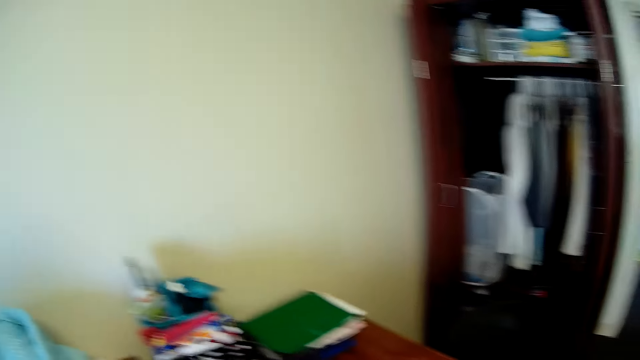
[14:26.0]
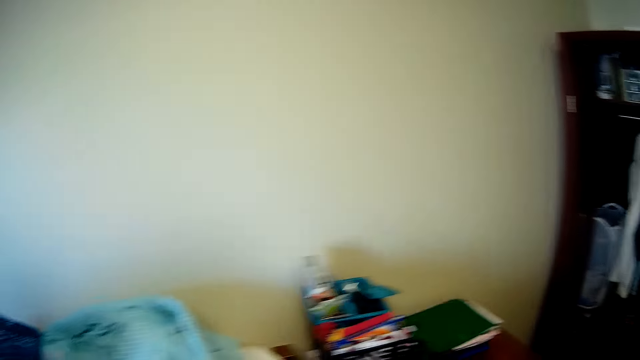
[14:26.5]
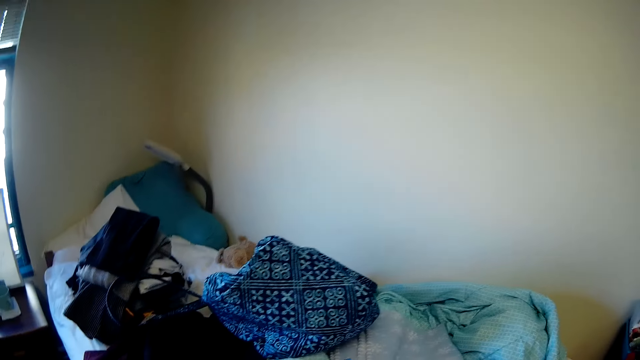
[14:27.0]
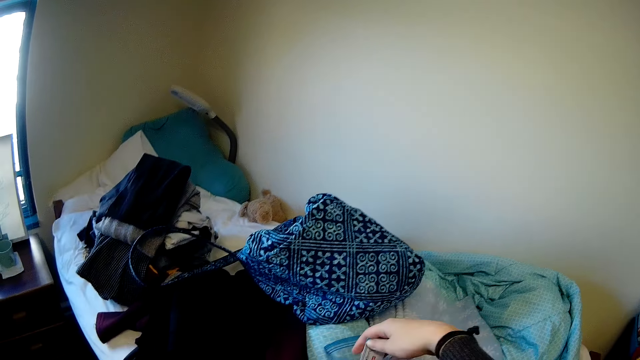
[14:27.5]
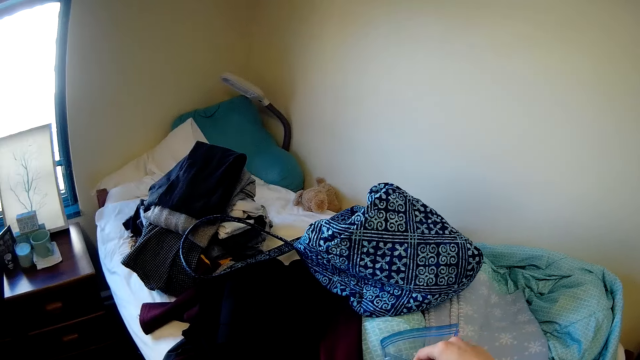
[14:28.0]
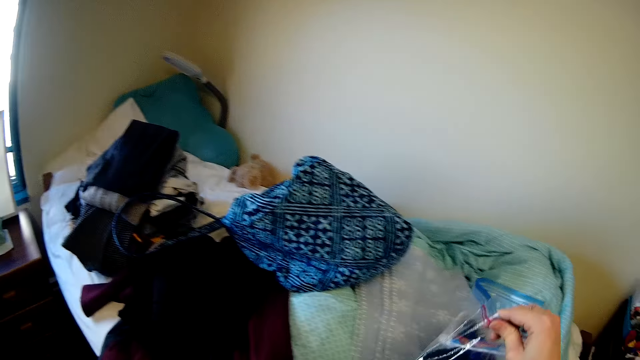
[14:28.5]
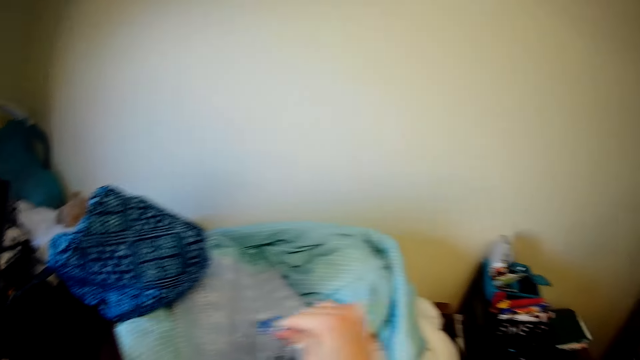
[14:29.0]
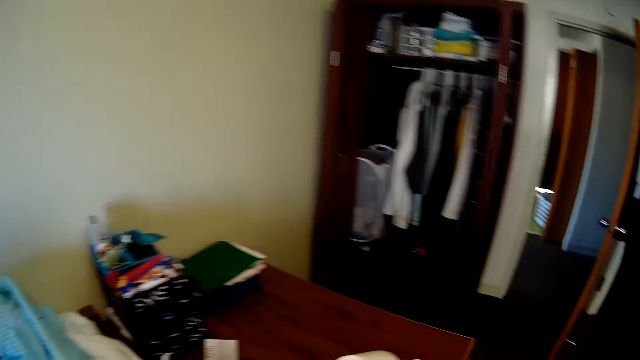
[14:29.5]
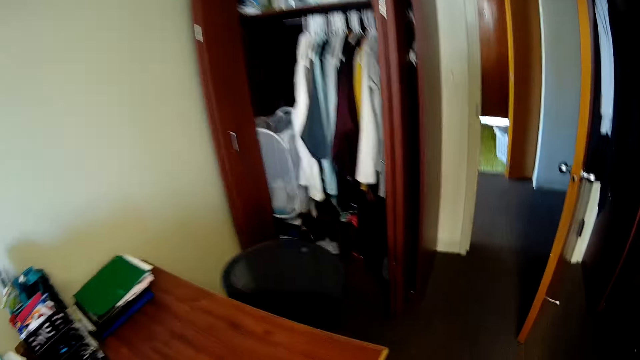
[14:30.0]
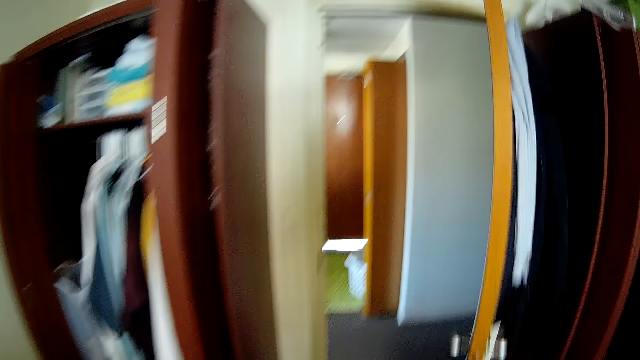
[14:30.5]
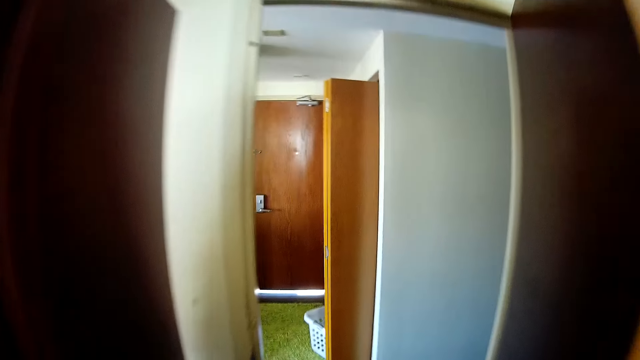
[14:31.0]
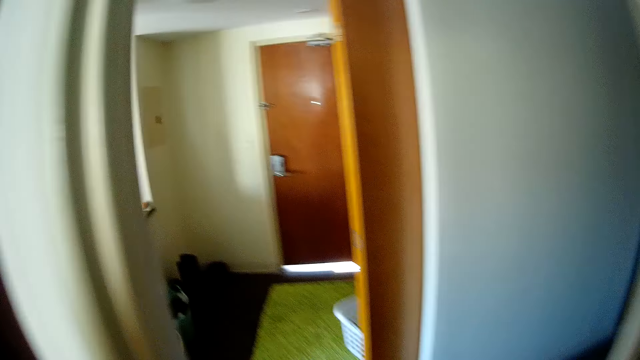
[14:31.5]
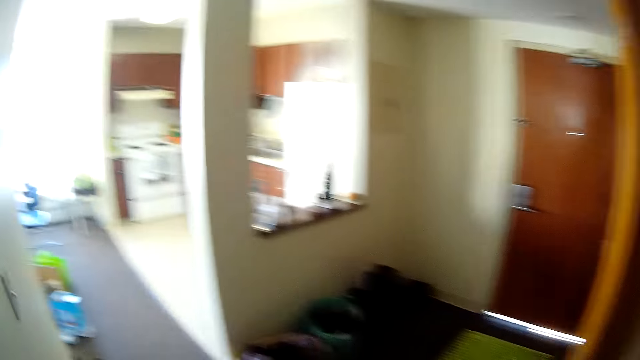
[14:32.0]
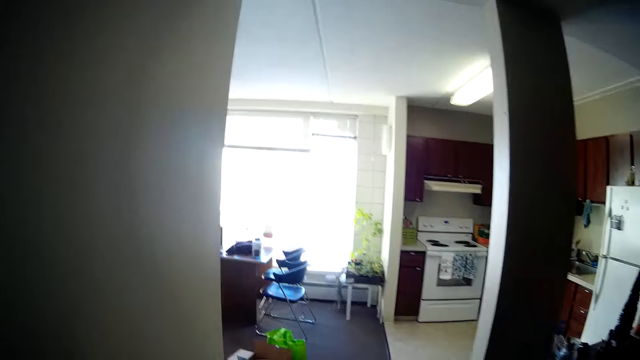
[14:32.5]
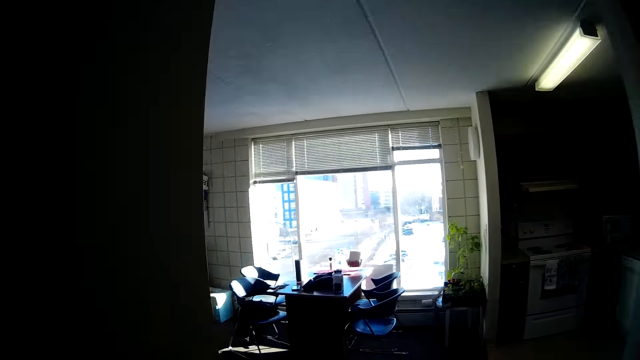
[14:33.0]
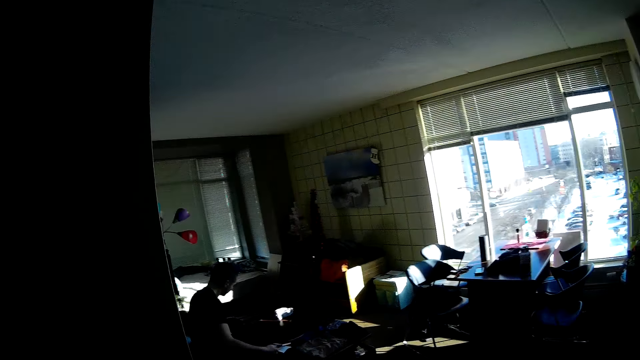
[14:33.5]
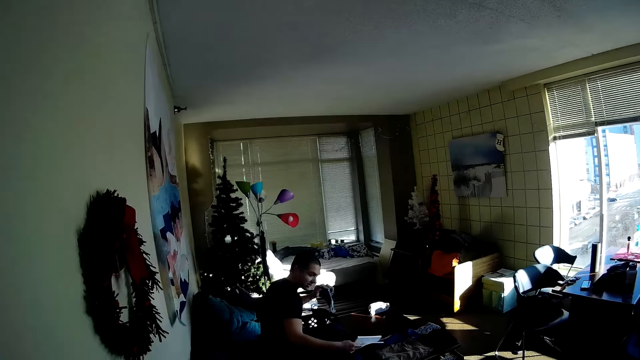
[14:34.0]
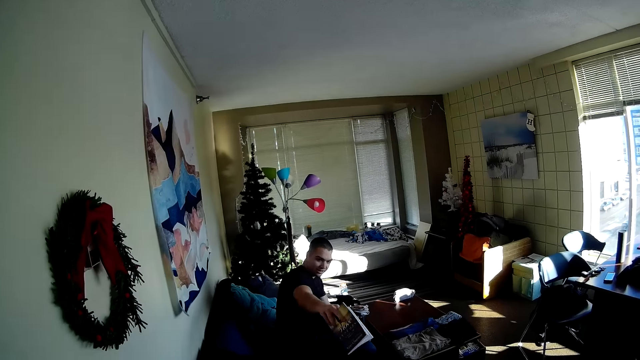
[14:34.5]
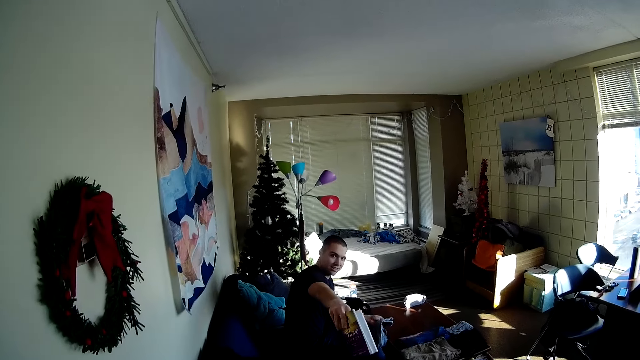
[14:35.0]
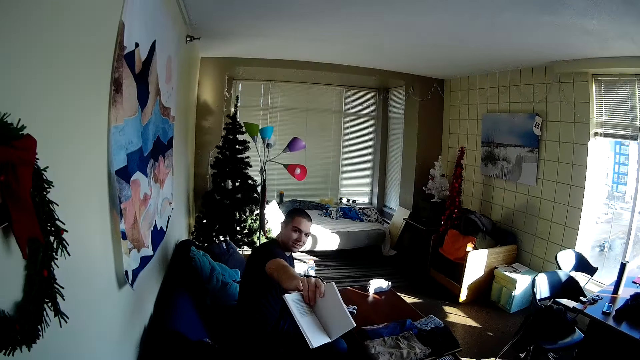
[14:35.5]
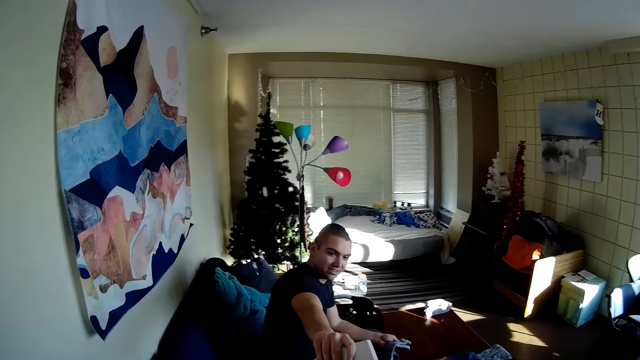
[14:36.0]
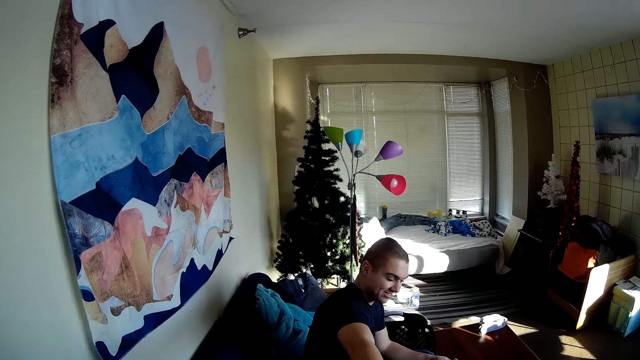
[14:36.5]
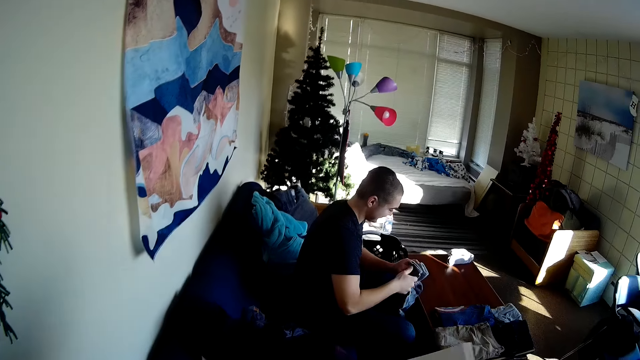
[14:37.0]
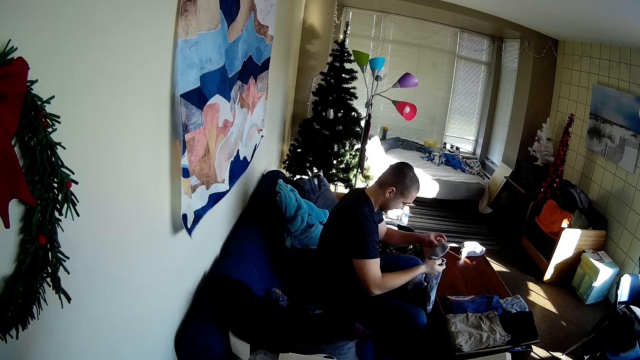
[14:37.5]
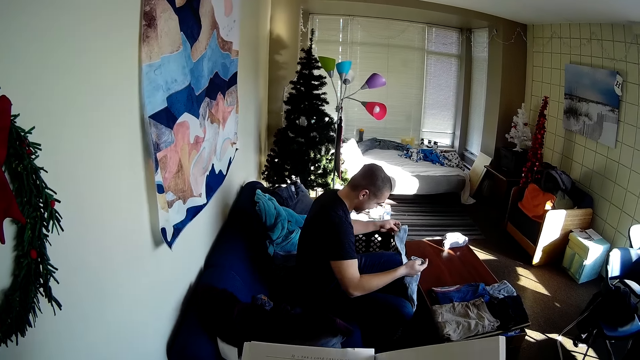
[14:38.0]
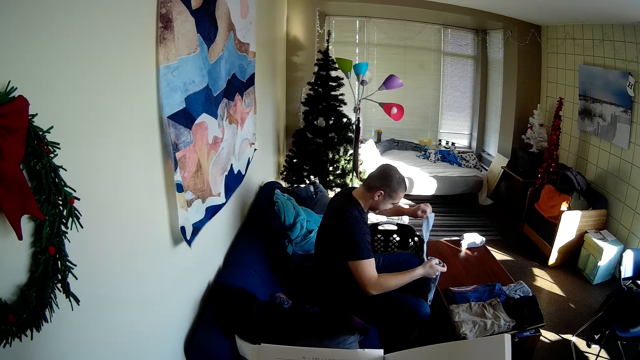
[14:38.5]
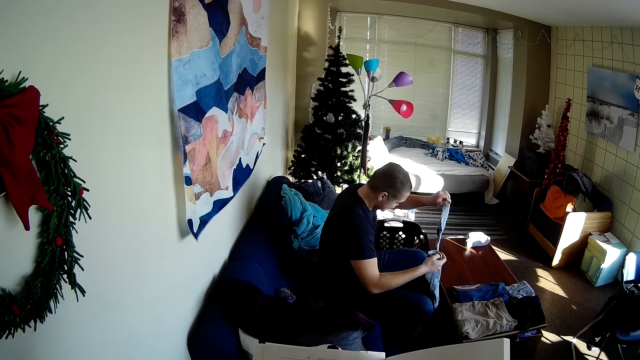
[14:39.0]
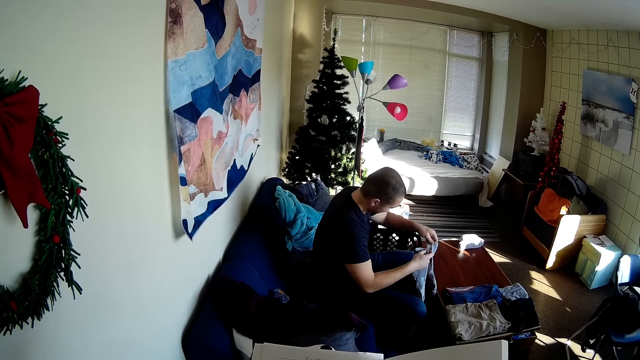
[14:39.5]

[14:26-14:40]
The camera wearer puts something in the paper bag. They hold the paper bag. They walk around the room. A man holds a book in the room. The man opens the book with a right hand. The camera wearer picks up the book from the man. The man sorts his socks.

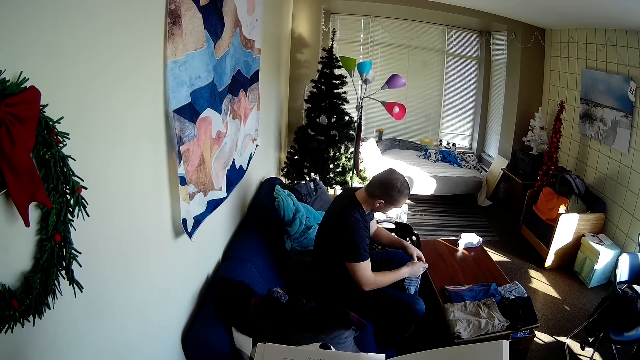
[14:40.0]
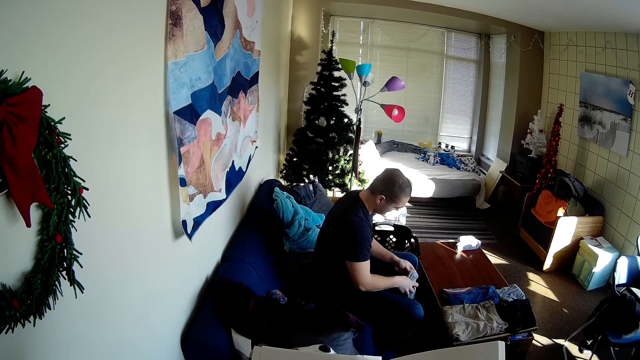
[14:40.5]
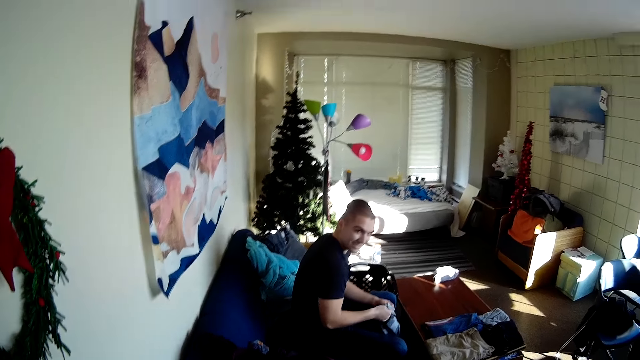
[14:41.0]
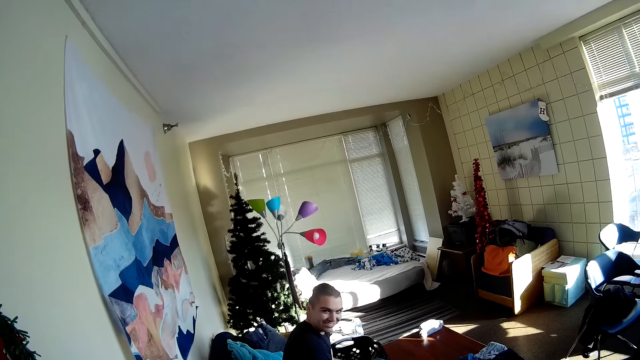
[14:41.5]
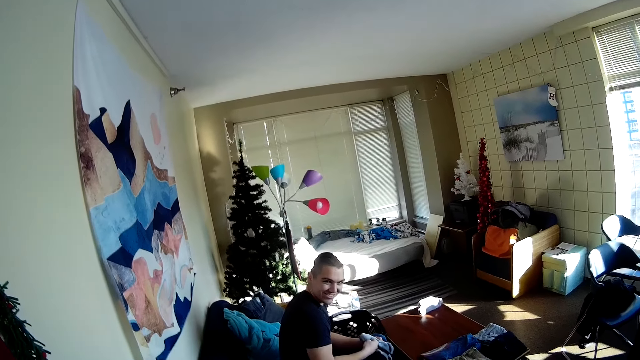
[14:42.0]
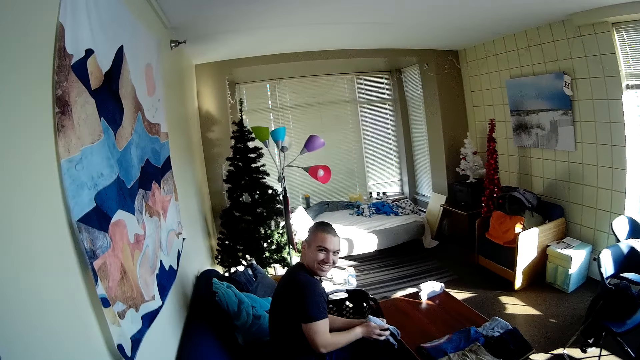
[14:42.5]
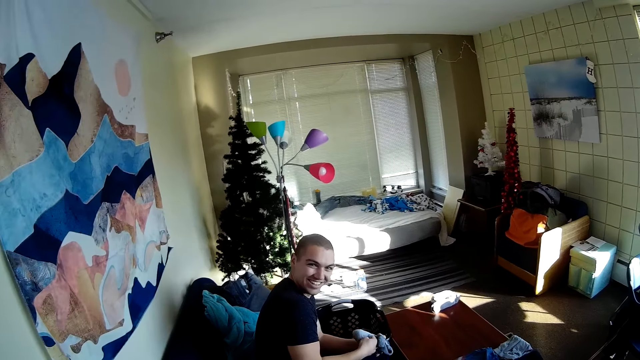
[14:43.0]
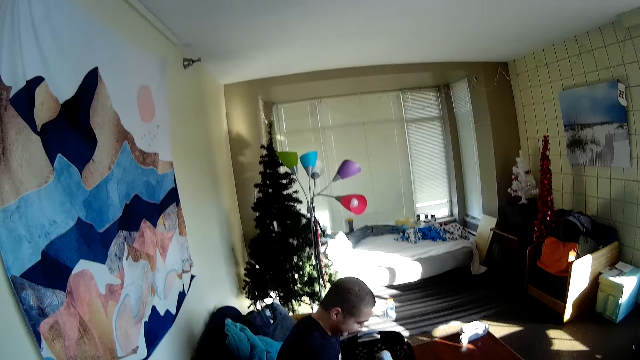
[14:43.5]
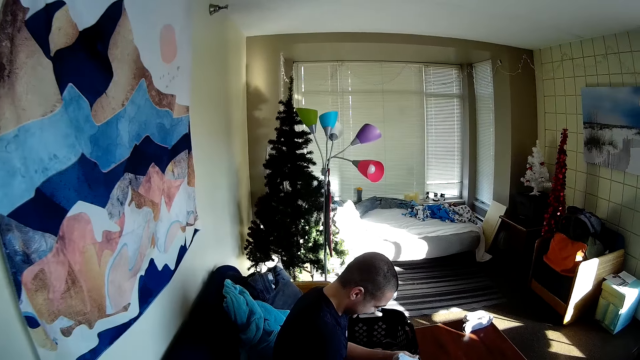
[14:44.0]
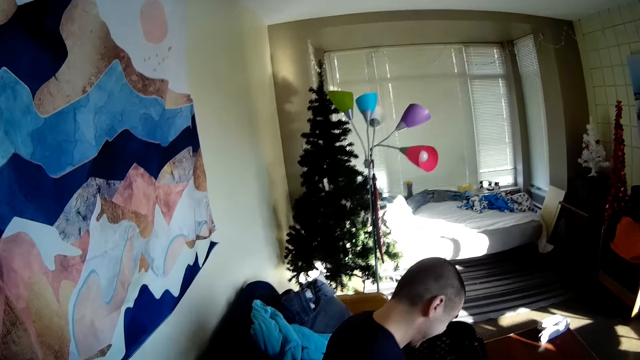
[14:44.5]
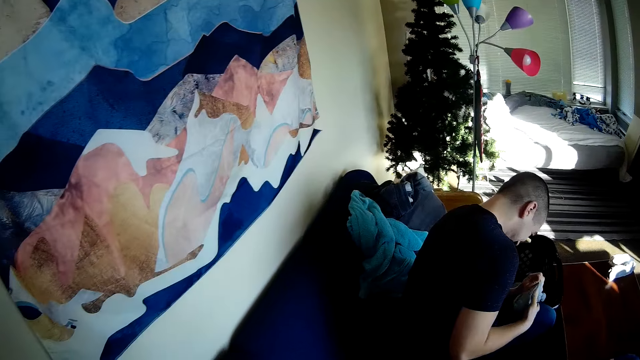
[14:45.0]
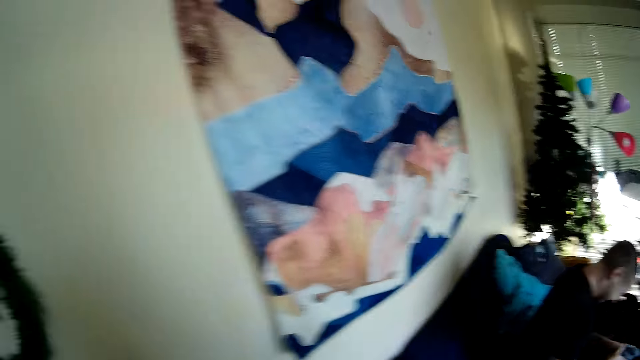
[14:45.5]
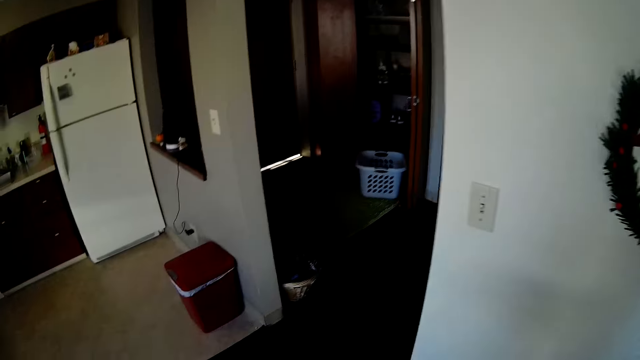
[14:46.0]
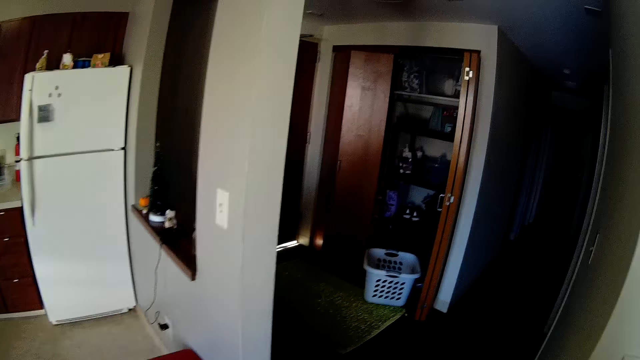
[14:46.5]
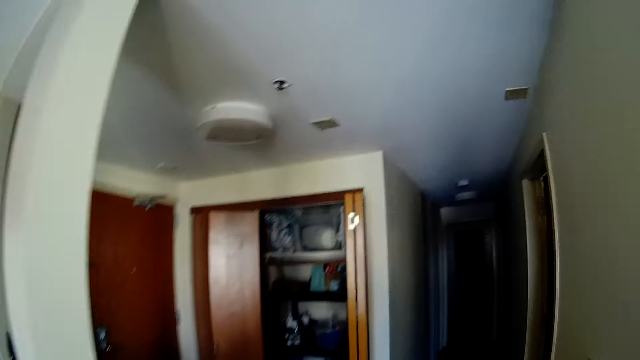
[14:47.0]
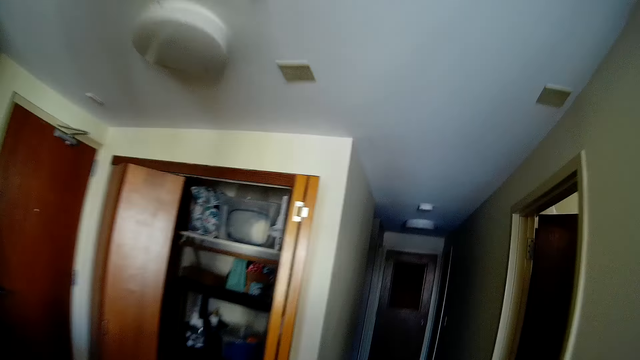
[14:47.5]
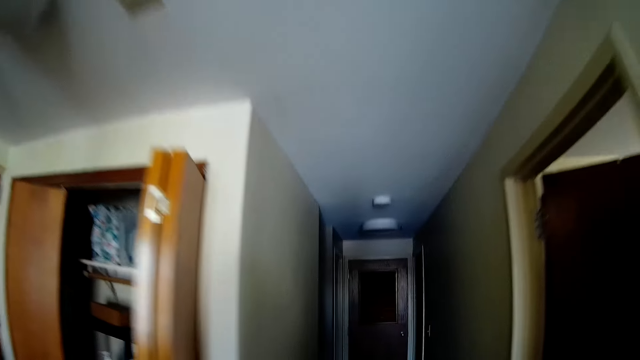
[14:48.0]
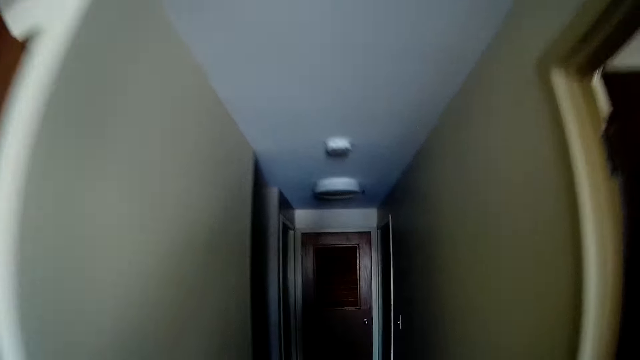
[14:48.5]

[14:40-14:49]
A man is folding the socks. The man wears socks. The camera wearer moves around the room.
